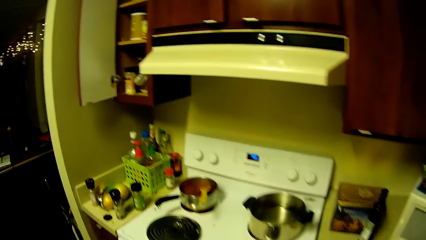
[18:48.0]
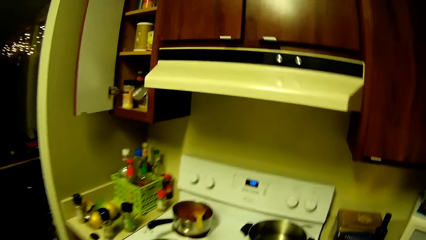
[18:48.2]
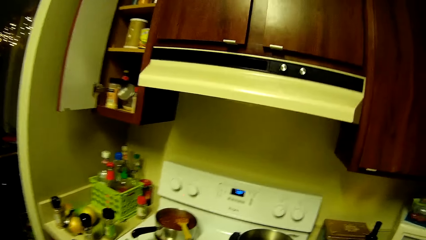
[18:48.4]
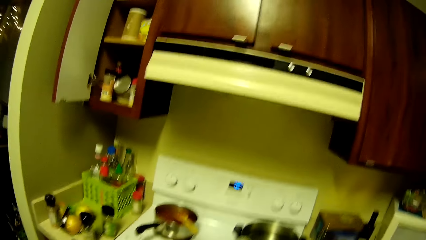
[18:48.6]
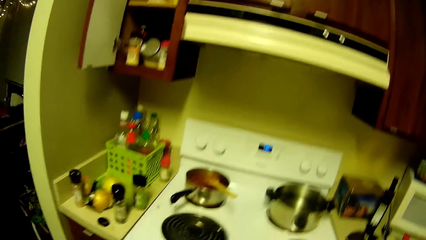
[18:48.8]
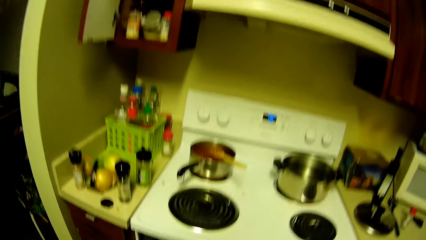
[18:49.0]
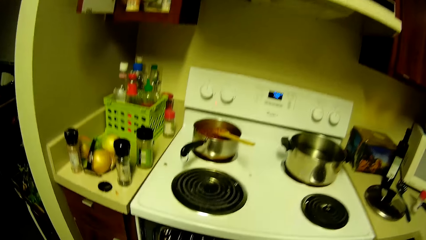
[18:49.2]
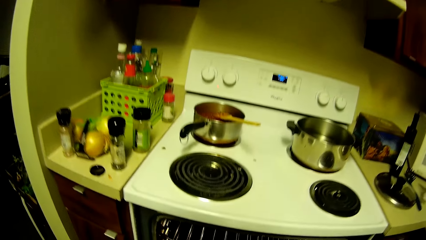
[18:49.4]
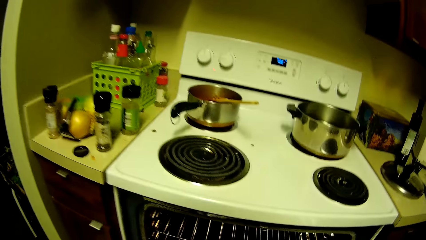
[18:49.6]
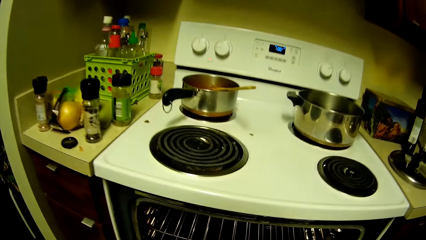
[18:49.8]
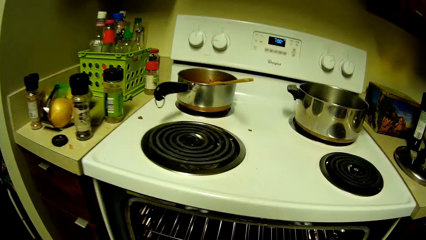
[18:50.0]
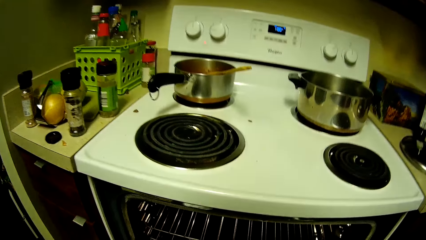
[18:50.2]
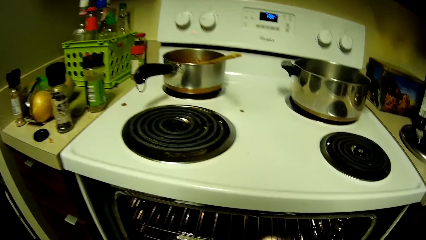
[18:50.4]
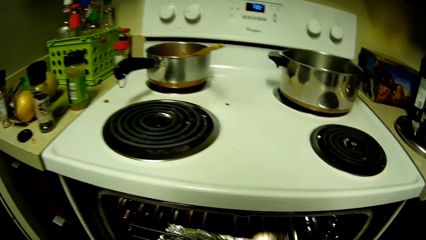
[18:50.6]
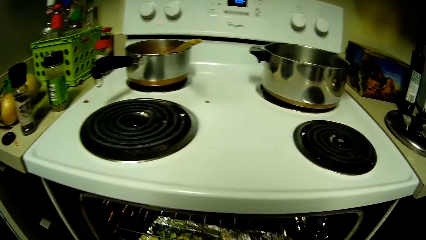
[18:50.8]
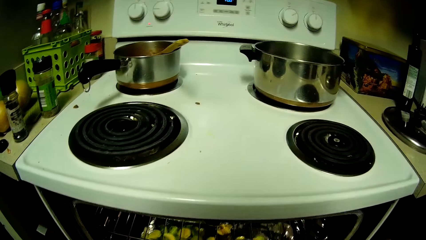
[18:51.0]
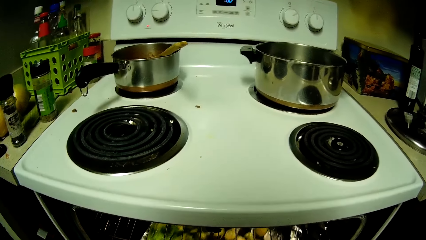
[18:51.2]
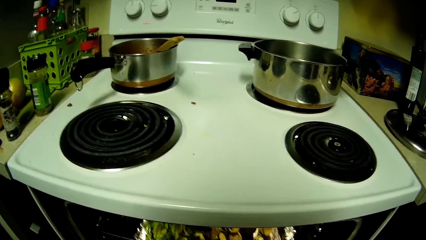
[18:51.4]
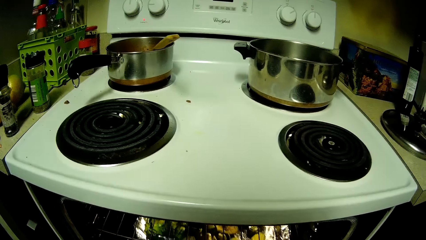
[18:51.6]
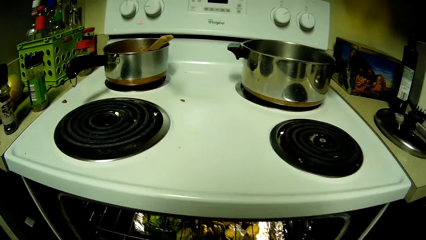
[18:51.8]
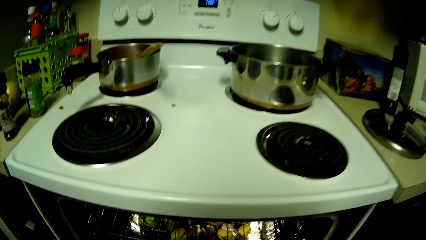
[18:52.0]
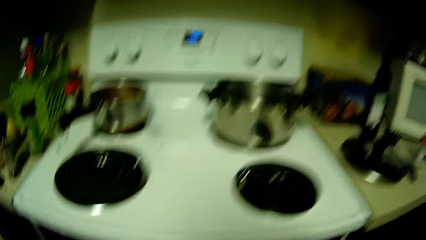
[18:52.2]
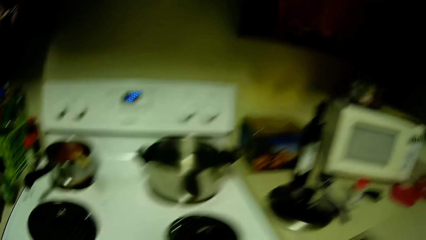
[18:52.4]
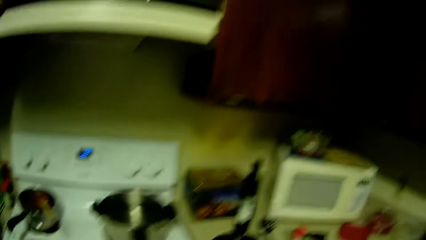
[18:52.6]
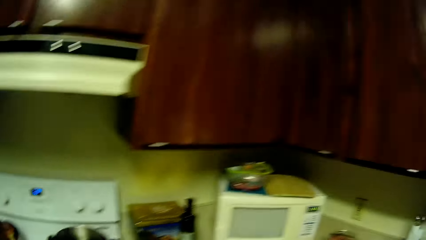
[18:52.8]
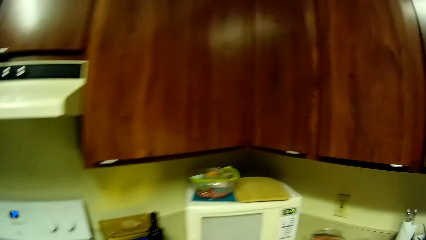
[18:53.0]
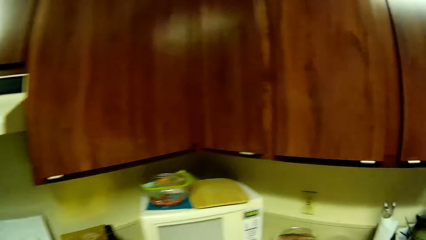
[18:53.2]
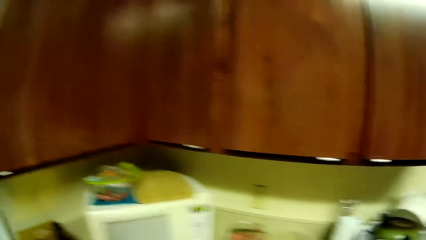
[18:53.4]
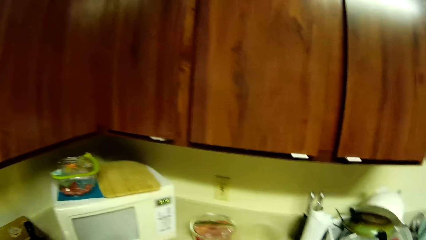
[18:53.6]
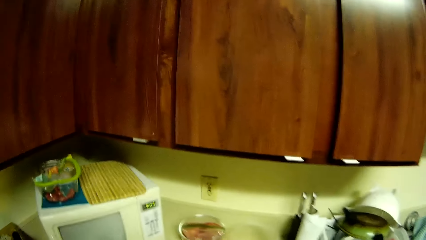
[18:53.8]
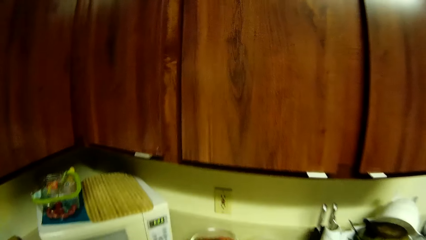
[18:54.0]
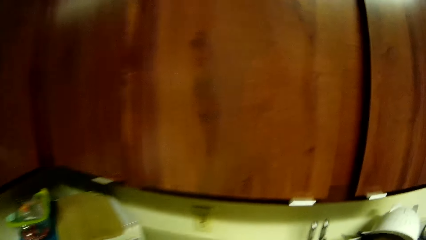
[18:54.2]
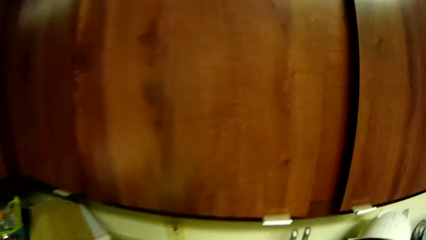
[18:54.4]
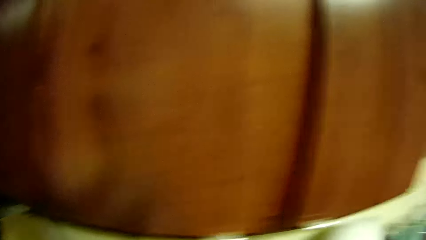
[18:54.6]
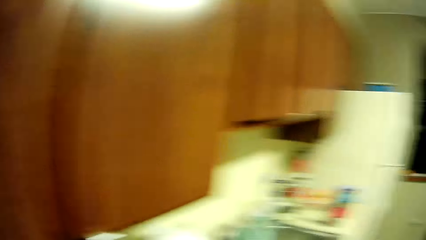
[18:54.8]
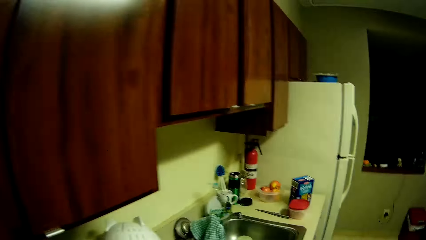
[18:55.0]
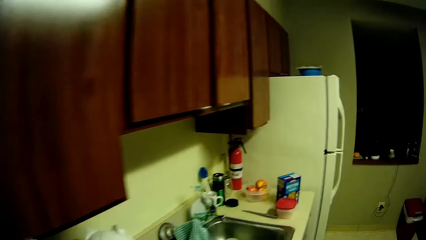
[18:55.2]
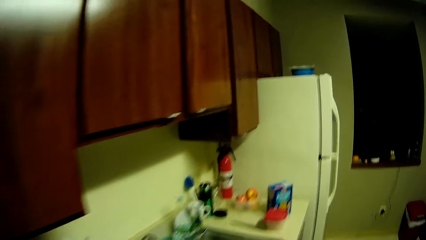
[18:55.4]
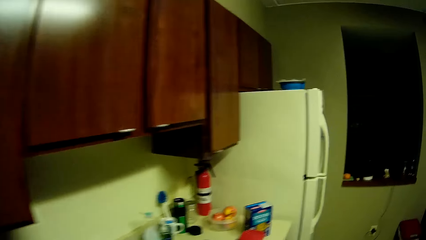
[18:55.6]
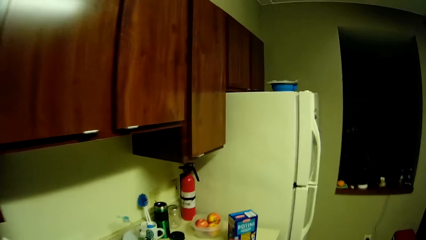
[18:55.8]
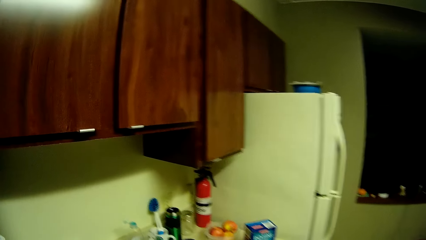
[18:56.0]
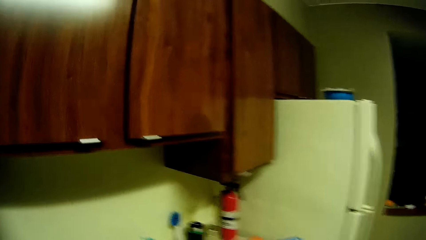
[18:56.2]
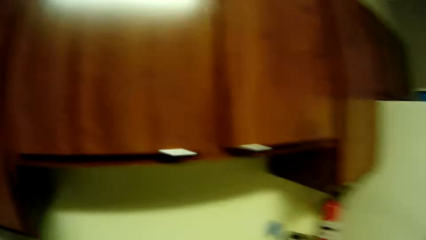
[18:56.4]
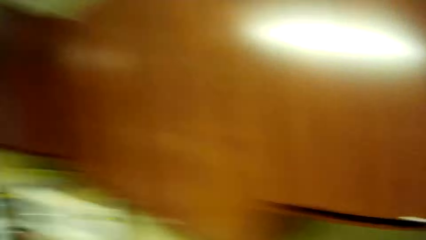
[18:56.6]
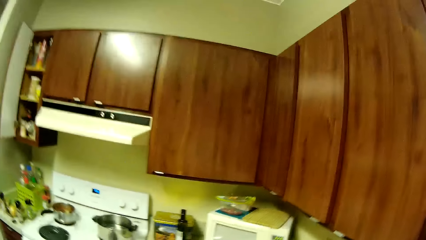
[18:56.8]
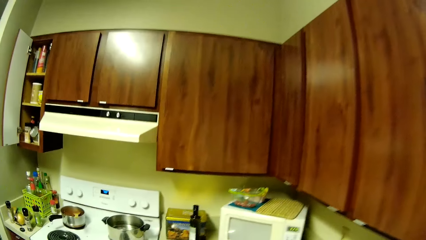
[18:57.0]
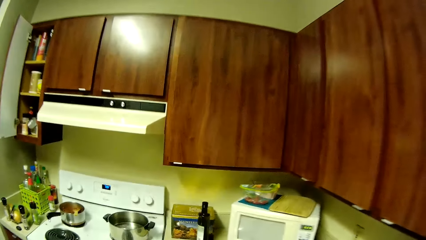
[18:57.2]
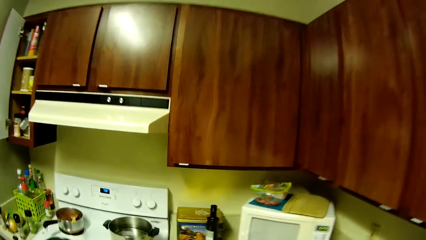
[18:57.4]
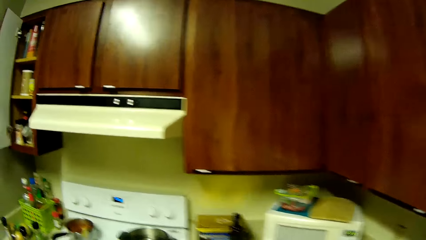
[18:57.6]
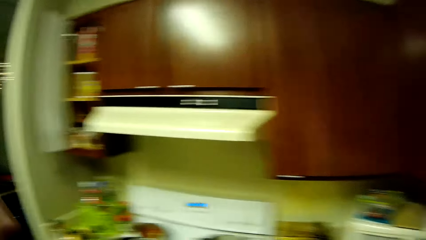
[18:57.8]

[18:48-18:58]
The camera wearer places a tray in the oven with her left hand. She looks around the kitchen.

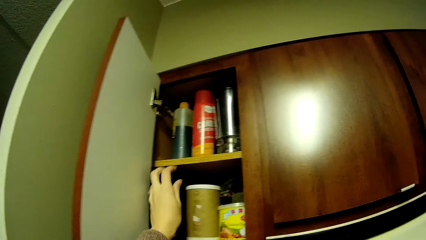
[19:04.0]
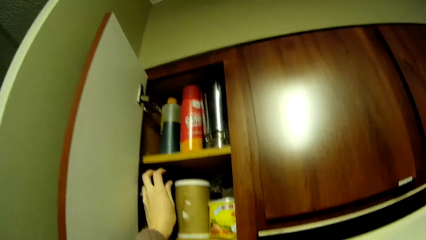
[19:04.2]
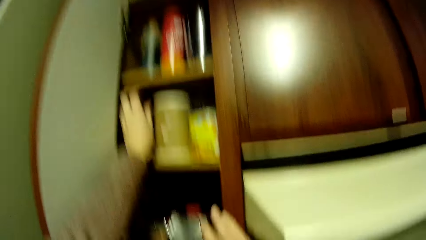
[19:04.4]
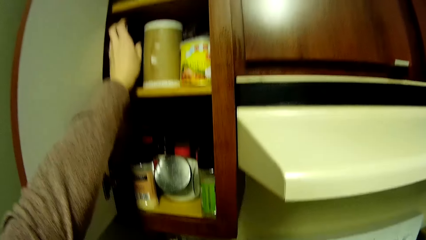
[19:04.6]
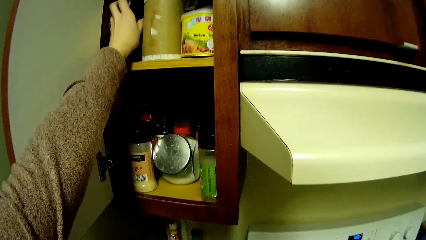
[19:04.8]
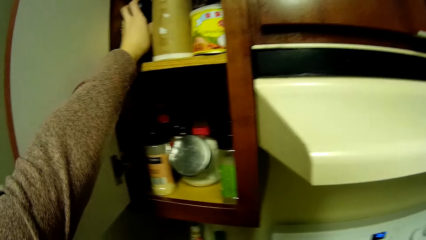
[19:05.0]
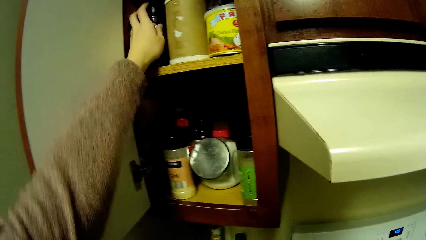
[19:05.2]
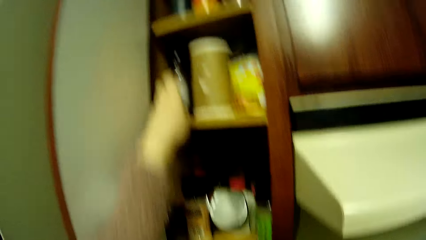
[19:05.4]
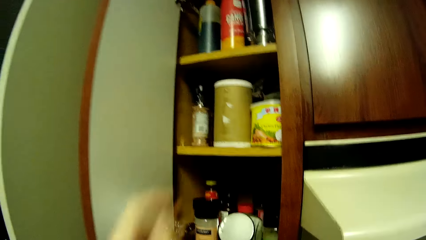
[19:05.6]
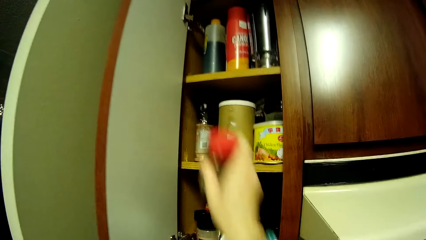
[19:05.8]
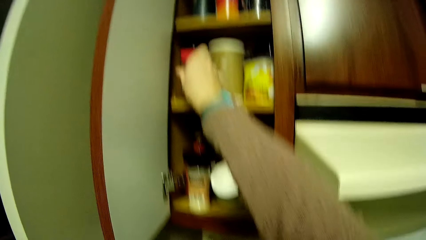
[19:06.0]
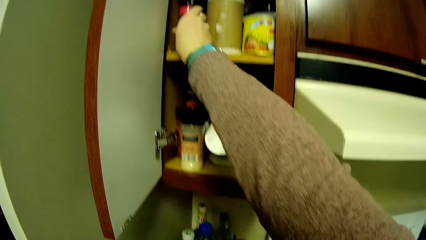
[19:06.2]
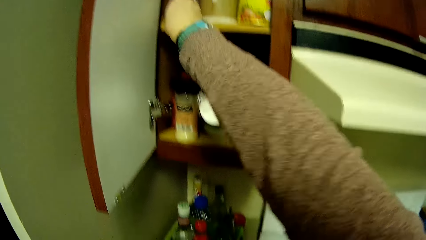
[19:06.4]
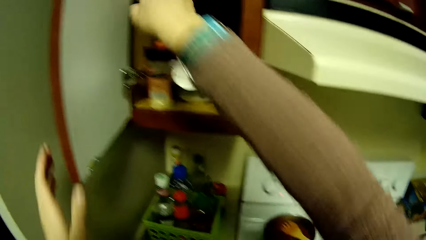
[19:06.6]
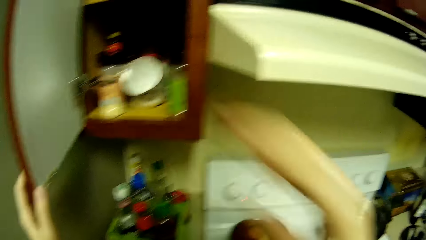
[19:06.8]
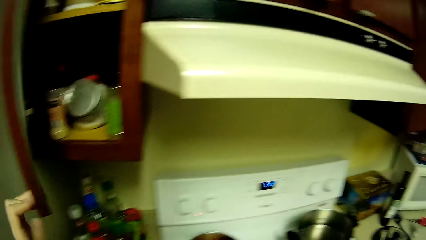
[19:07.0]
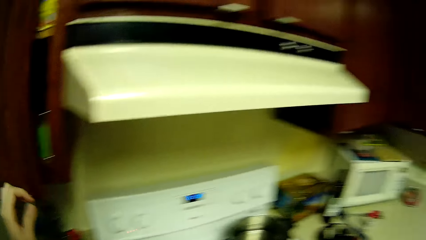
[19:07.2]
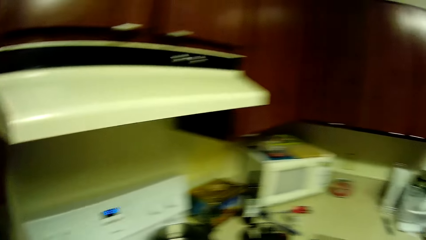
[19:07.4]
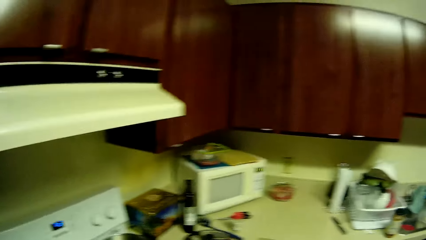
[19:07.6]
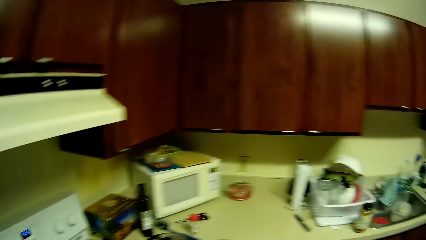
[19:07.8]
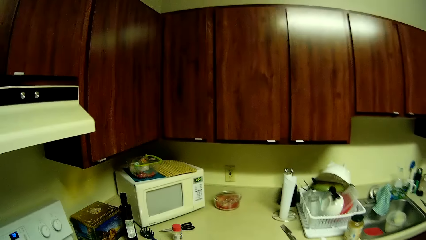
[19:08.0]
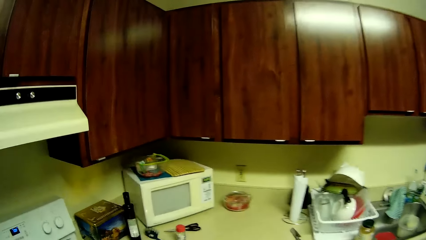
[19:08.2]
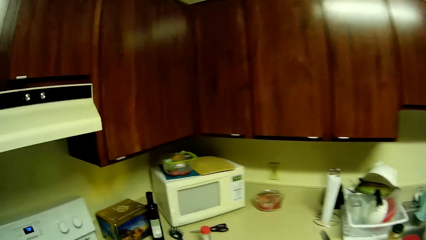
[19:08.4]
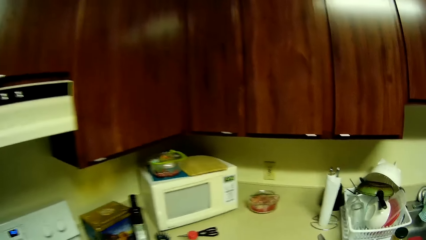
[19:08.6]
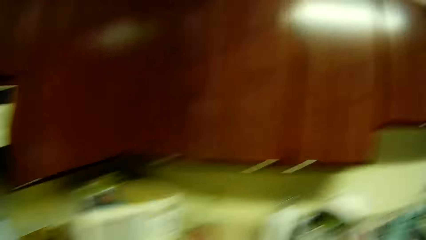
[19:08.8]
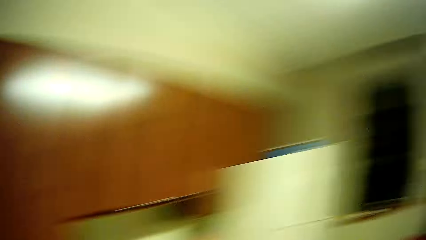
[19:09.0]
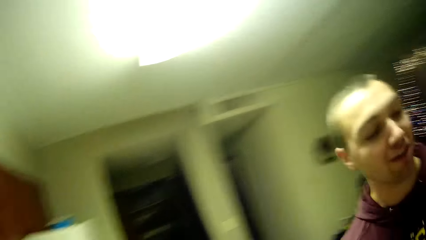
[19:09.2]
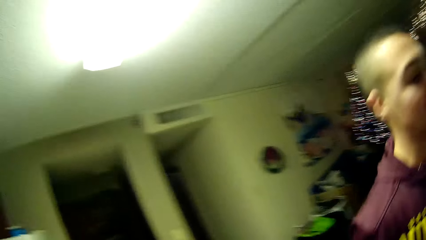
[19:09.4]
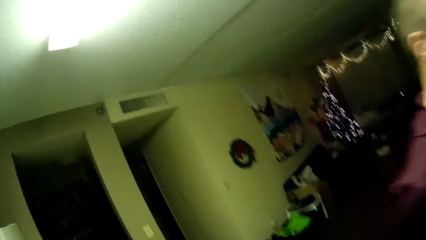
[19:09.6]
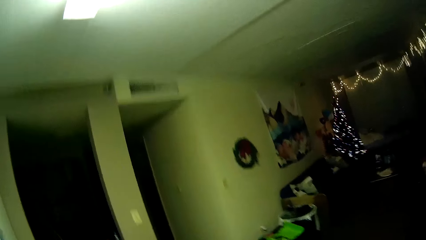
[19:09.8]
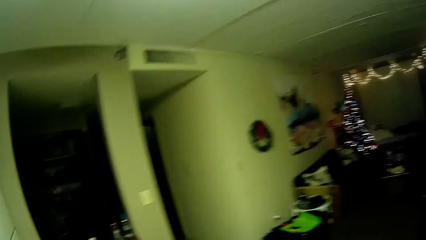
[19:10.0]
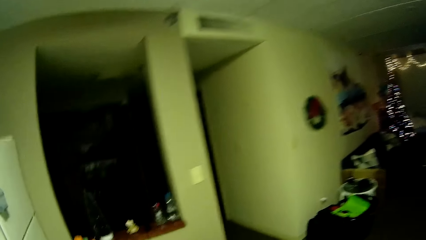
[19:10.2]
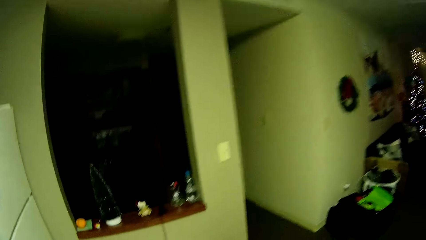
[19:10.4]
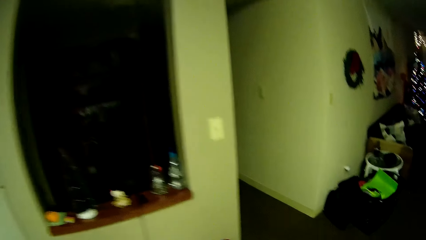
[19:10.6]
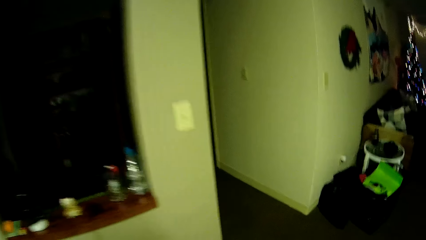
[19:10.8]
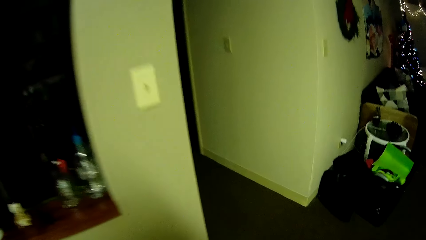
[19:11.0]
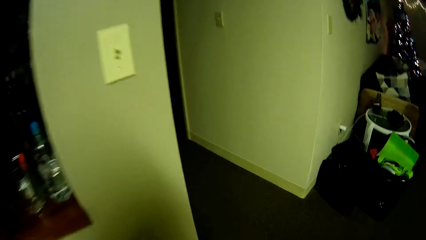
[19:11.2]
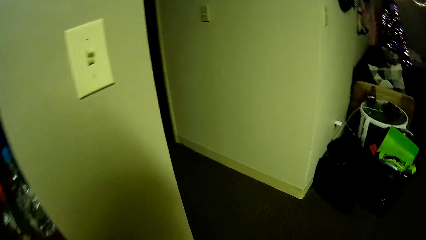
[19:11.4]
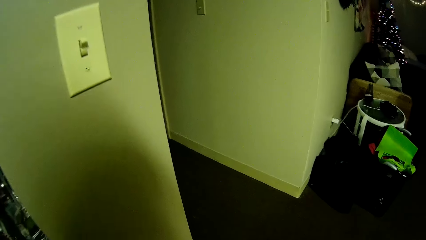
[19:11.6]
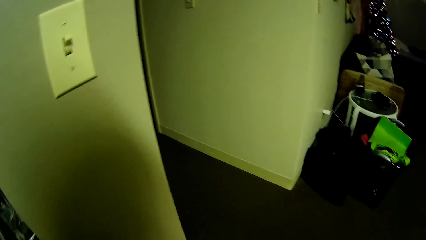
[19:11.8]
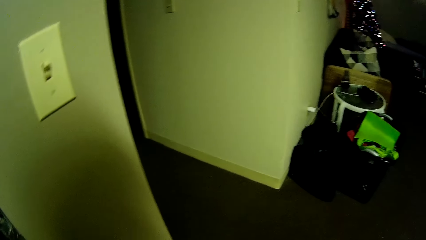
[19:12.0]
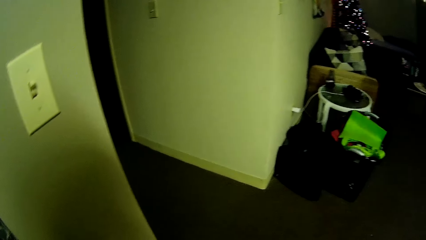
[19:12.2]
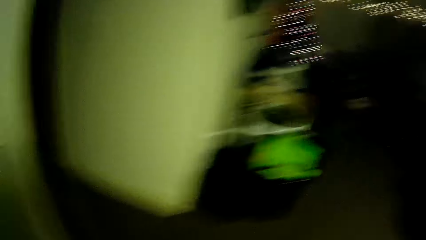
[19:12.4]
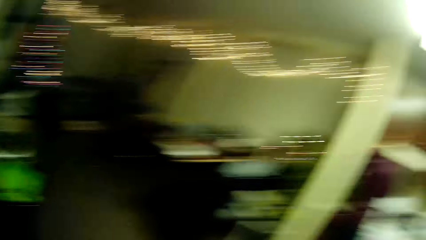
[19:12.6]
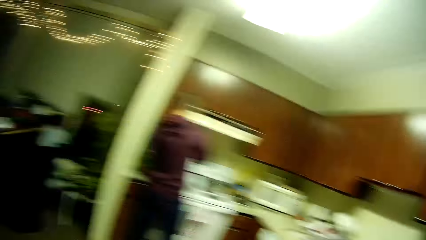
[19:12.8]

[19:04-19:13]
The camera wearer places another bottle in the counter with her left hand. She places another bottle in the counter with her right hand. She closes the countertop with her left hand. She walks around the kitchen.
